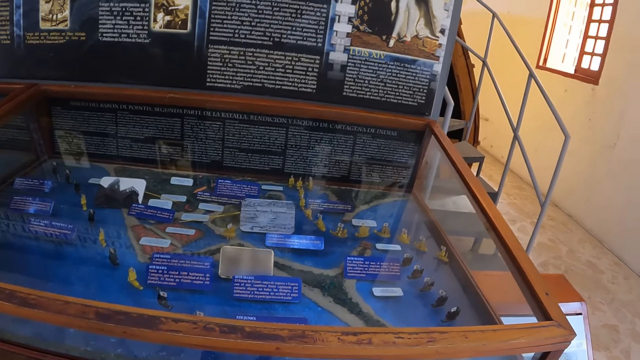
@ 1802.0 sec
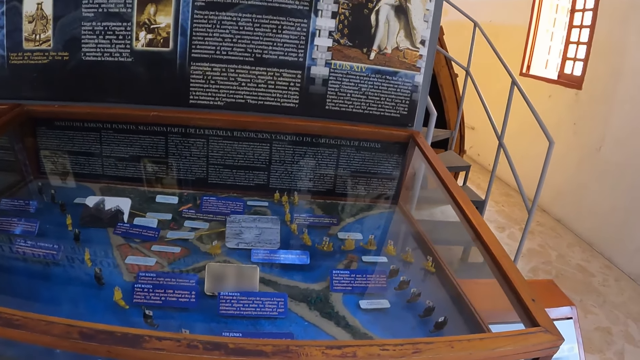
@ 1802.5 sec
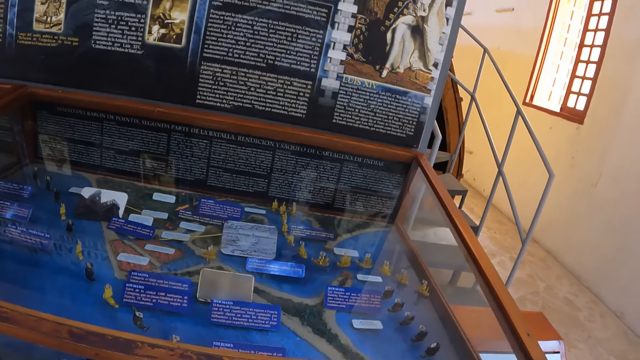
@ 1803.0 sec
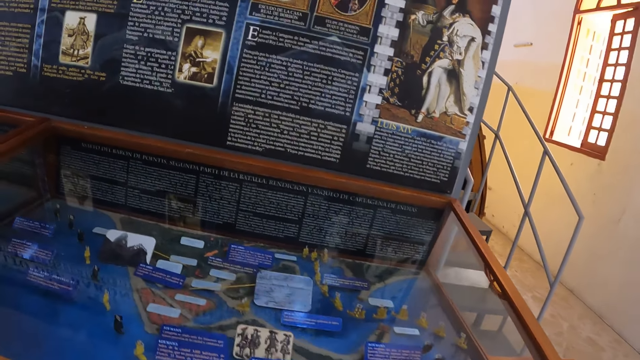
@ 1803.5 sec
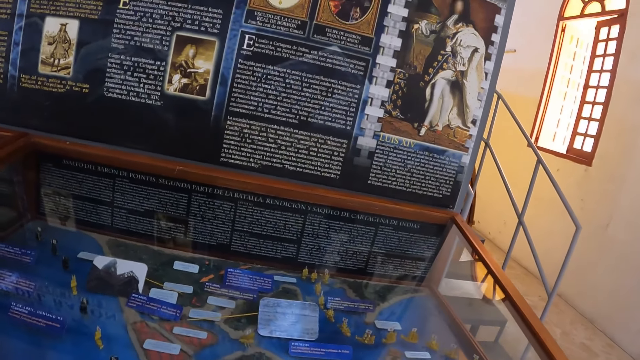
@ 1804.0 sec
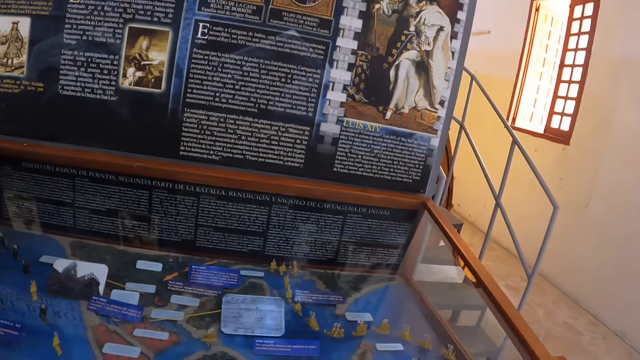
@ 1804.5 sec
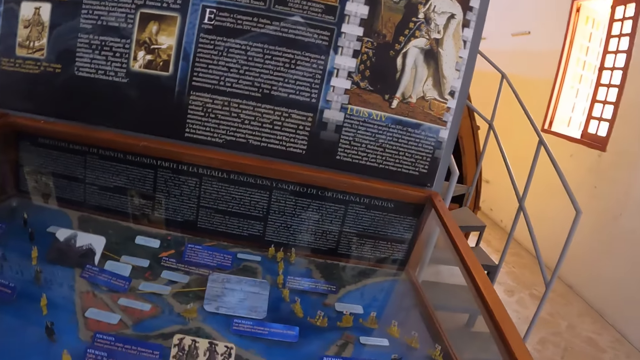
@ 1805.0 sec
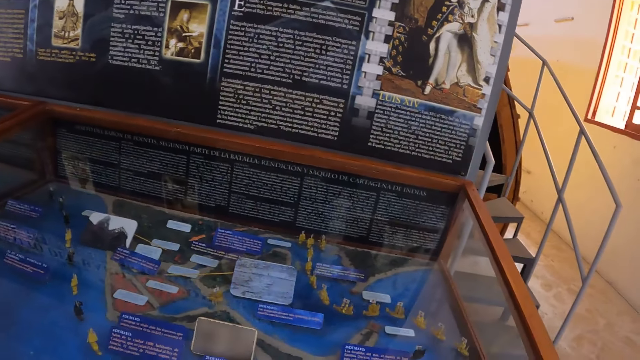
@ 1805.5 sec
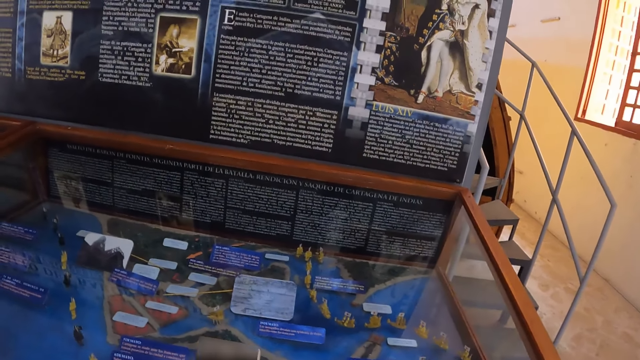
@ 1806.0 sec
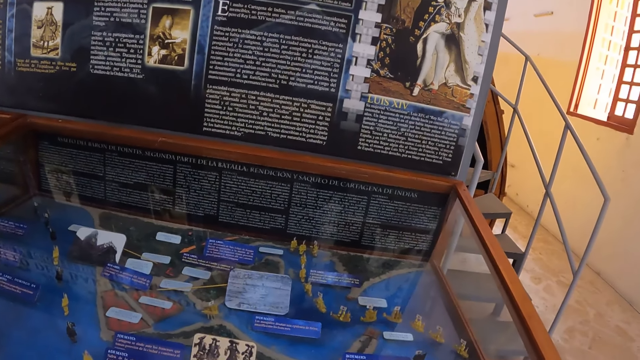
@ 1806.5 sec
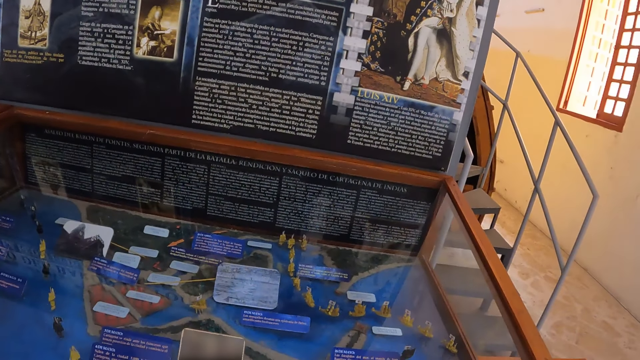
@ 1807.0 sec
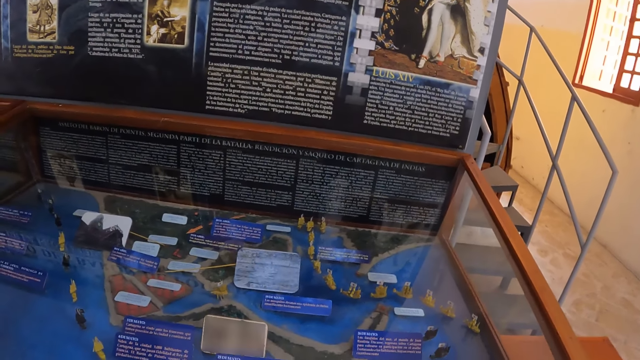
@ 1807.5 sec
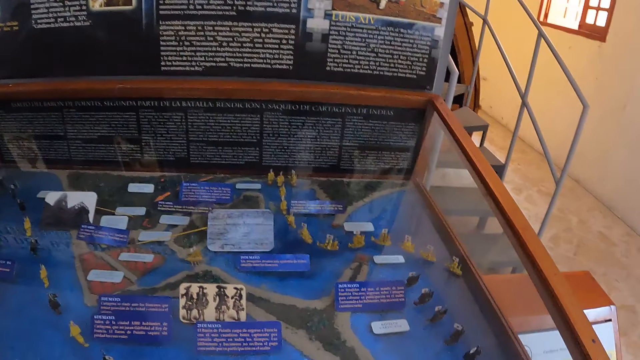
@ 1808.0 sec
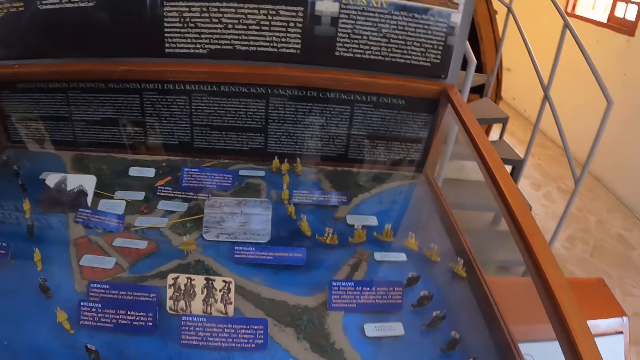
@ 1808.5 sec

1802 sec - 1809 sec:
The camera wearer makes a step. They look at the craft art.

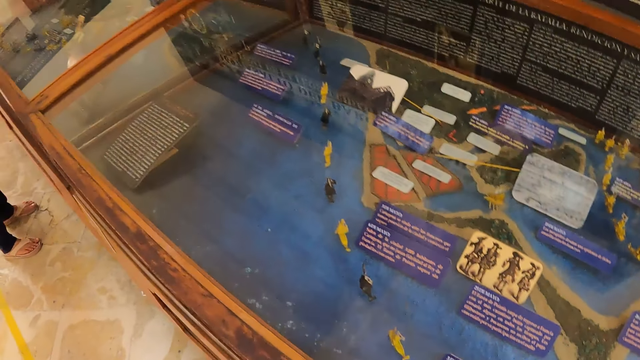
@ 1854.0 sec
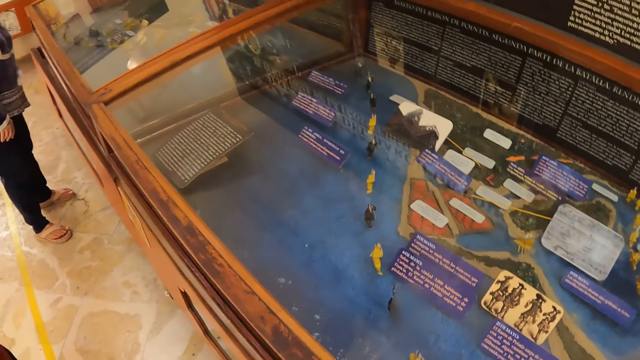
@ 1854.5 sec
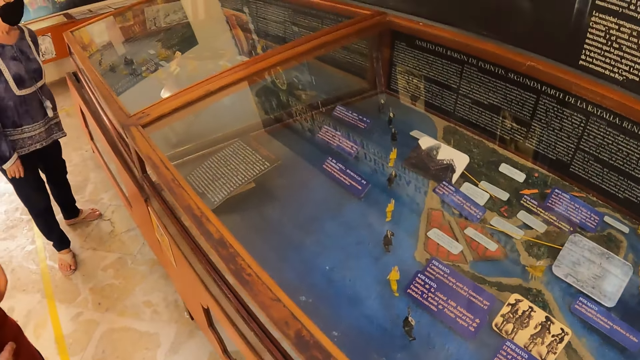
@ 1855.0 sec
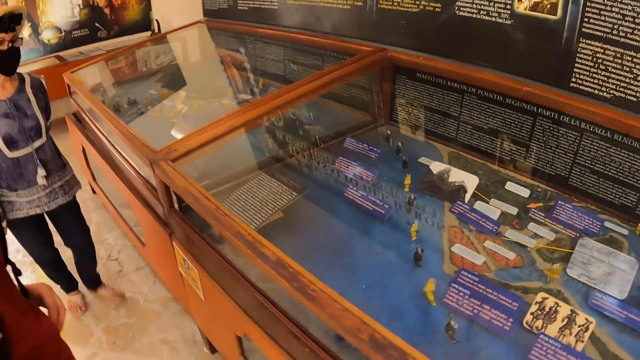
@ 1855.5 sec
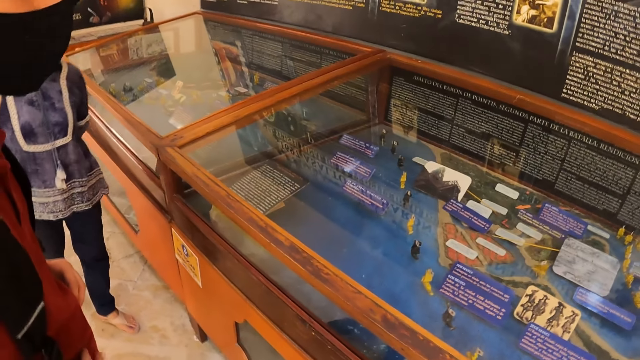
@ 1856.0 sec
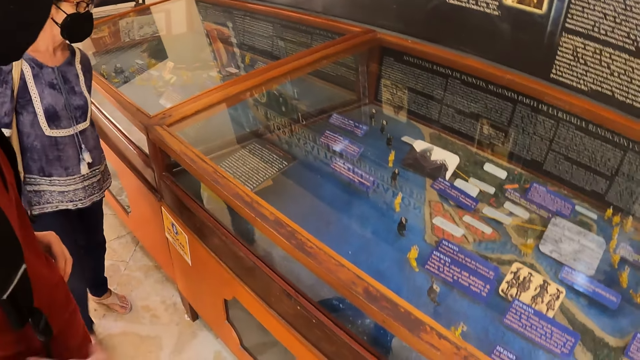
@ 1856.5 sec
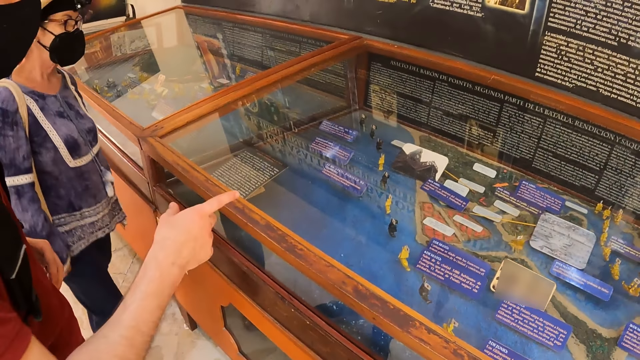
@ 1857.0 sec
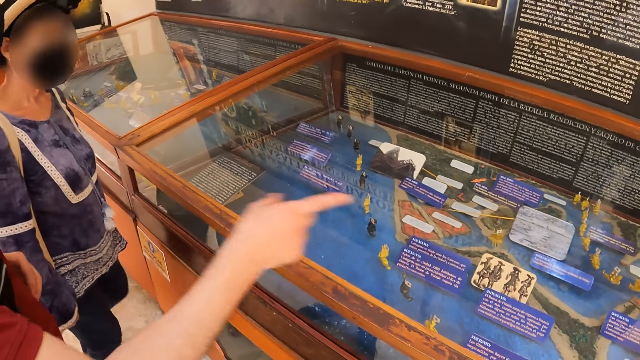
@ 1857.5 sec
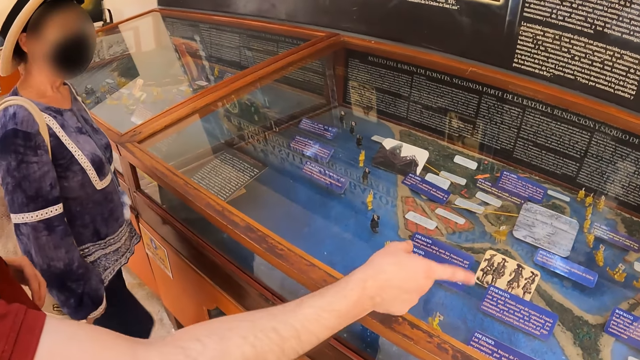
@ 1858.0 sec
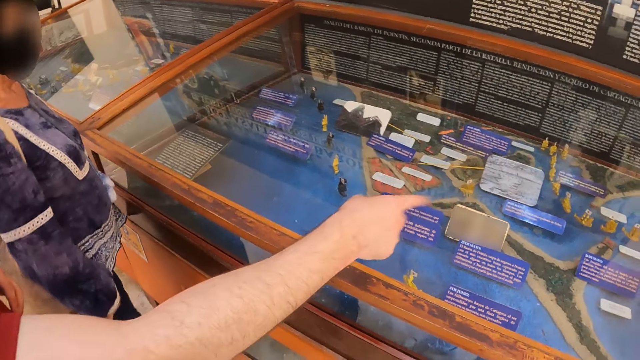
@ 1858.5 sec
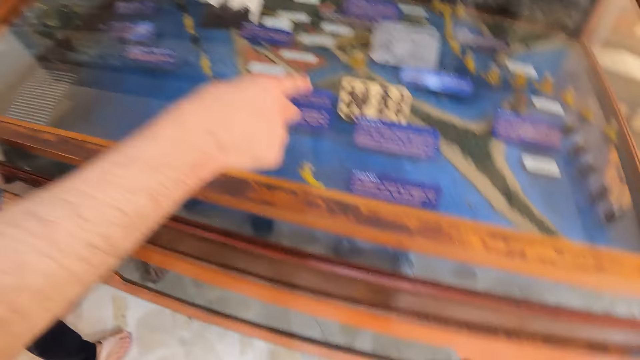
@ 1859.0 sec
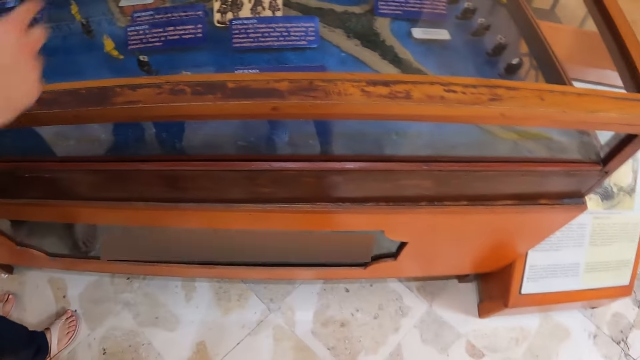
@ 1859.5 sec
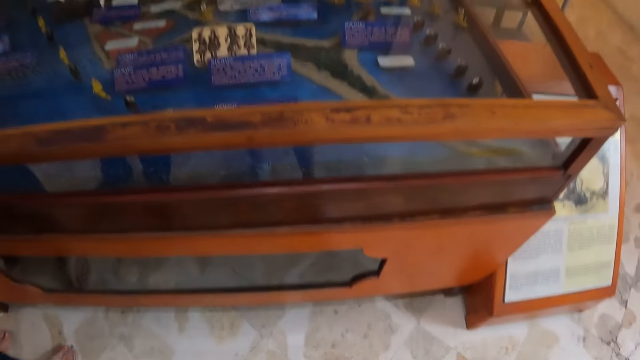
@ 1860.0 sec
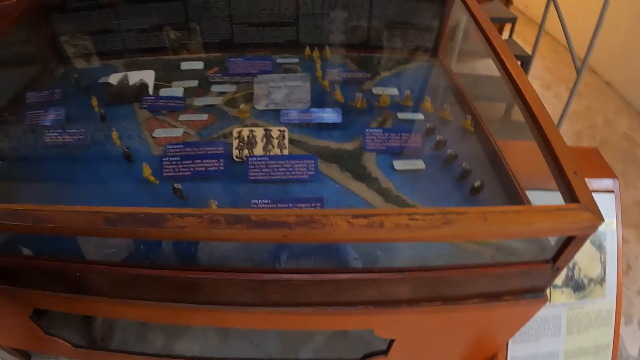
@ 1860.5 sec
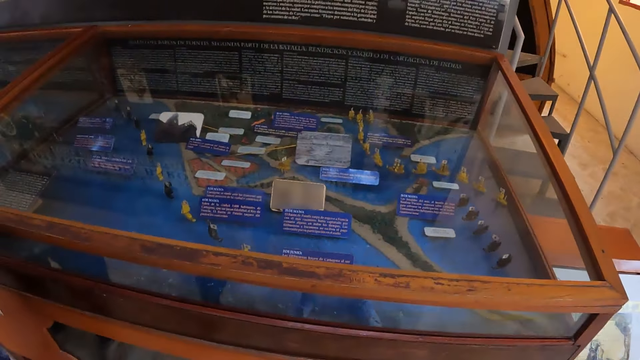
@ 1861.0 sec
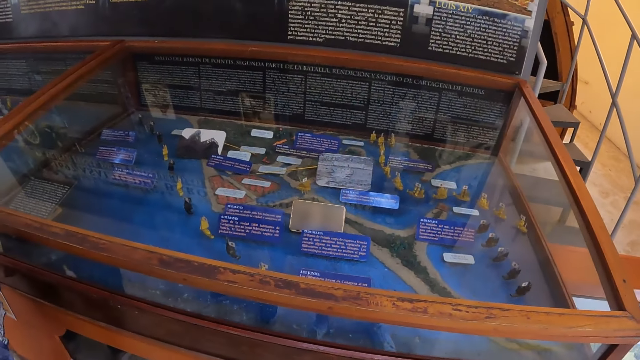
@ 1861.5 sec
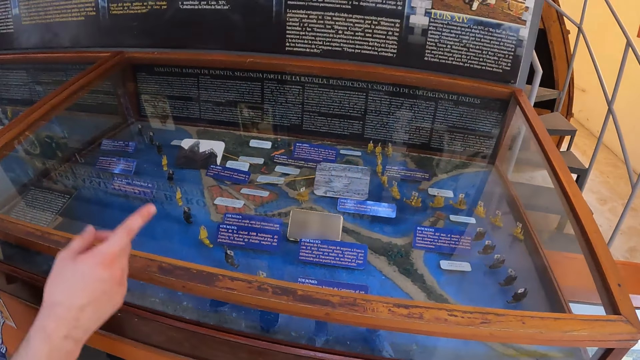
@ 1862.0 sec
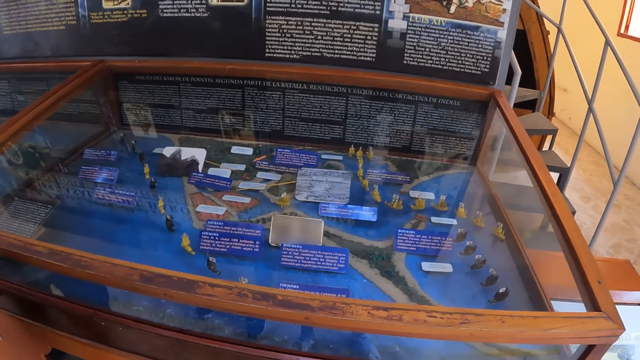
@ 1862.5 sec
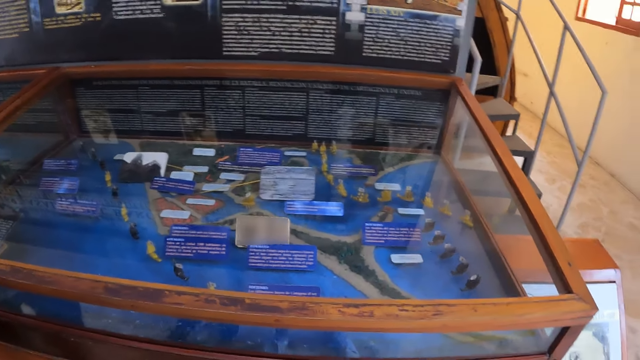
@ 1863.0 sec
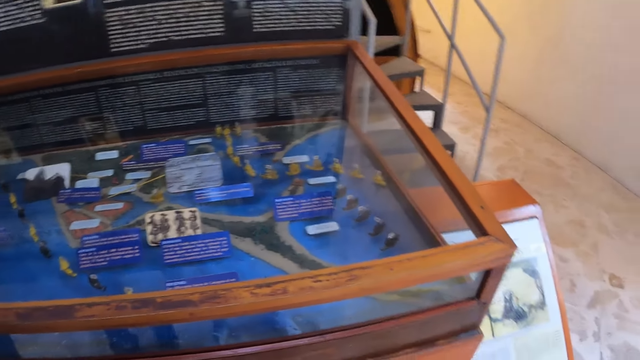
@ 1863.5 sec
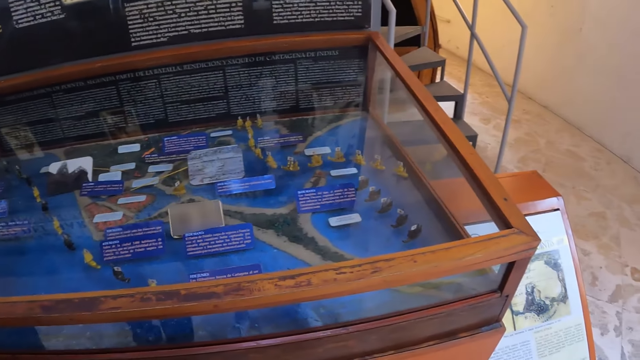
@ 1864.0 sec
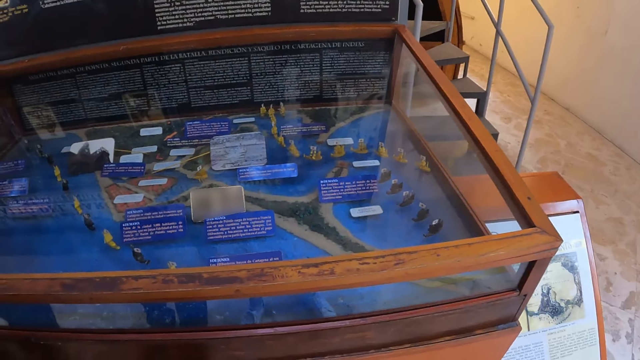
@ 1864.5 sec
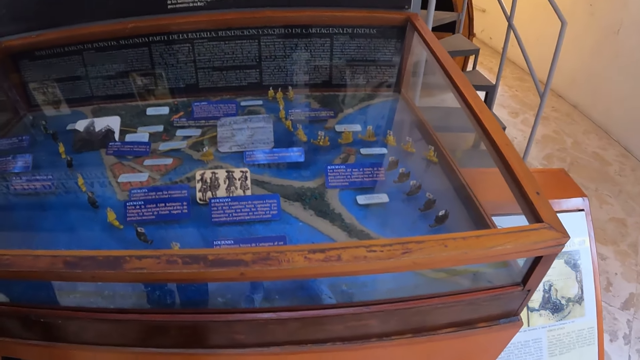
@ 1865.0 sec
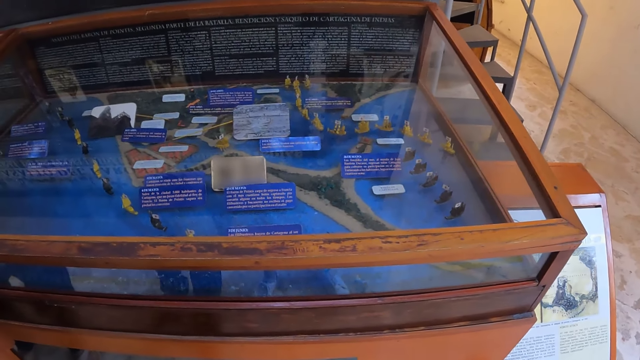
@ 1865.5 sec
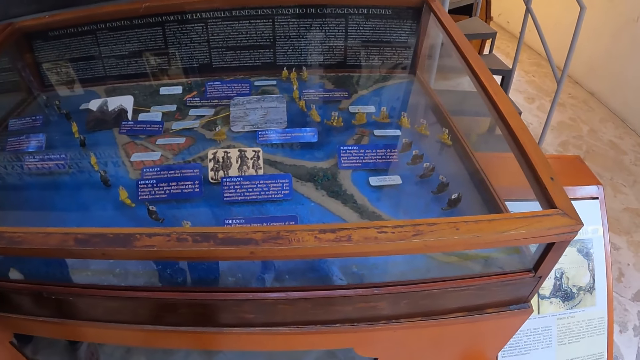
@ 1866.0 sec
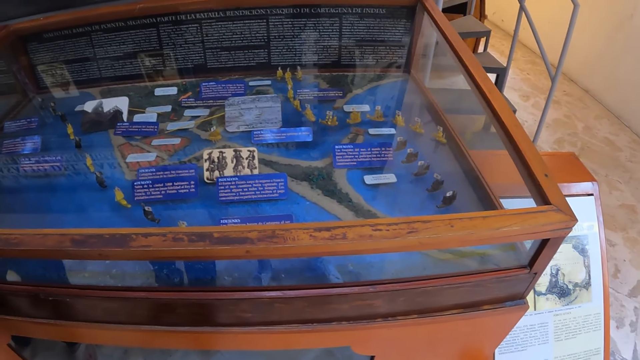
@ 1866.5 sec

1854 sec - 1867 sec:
A woman walks around. A man lifts the right hand. The man converses with the woman. The camera wearer looks around. They look at the art craft.
